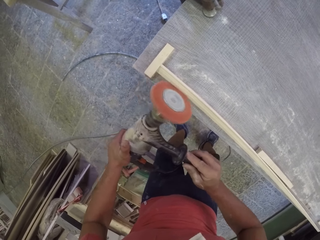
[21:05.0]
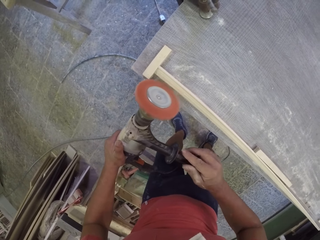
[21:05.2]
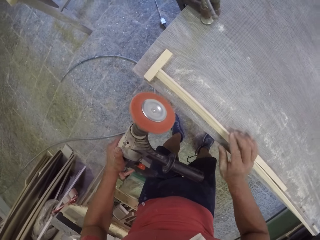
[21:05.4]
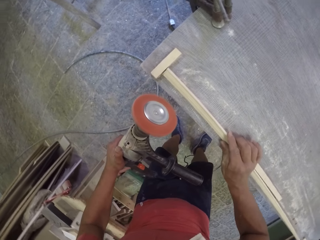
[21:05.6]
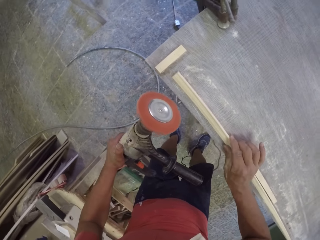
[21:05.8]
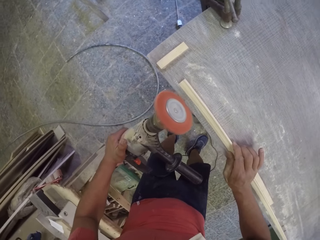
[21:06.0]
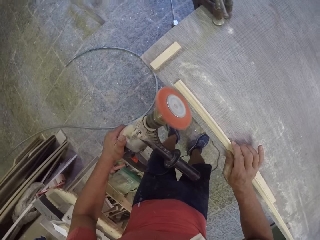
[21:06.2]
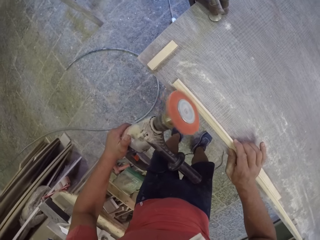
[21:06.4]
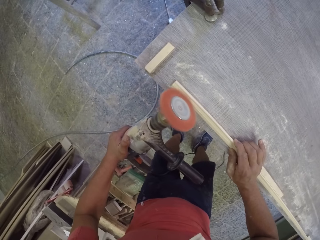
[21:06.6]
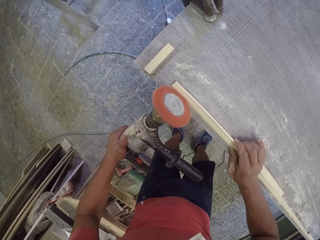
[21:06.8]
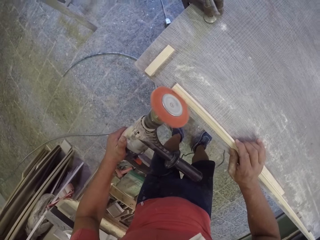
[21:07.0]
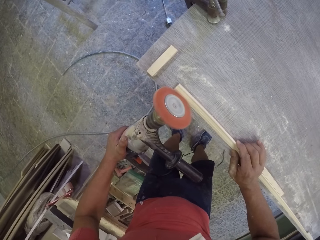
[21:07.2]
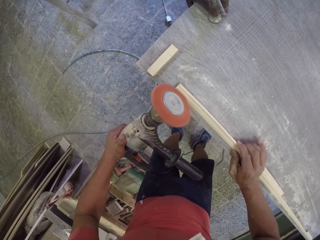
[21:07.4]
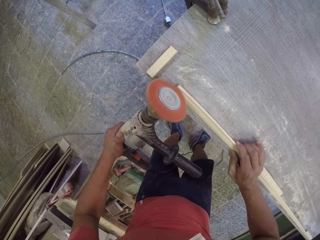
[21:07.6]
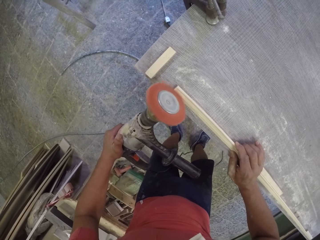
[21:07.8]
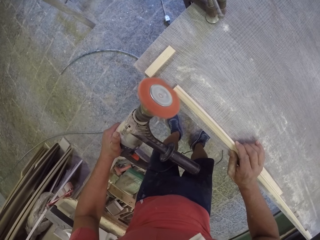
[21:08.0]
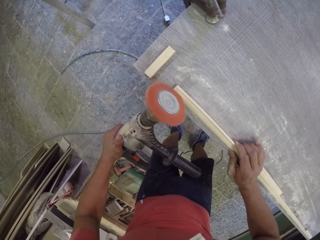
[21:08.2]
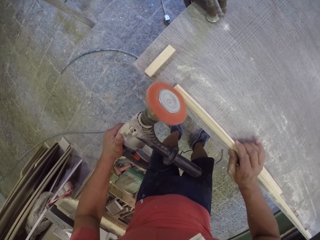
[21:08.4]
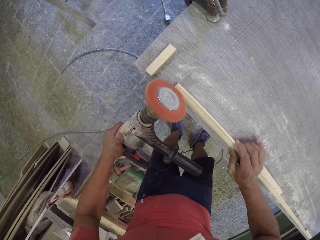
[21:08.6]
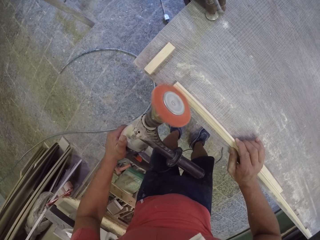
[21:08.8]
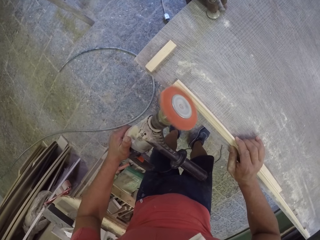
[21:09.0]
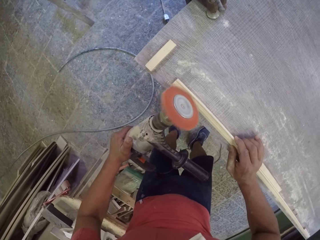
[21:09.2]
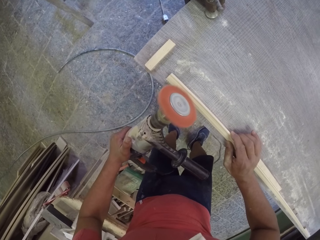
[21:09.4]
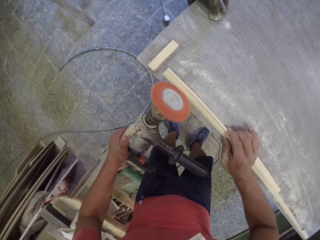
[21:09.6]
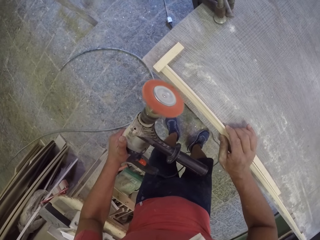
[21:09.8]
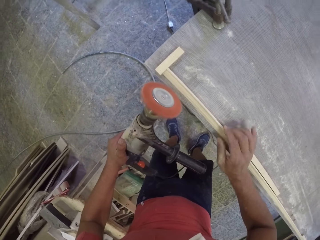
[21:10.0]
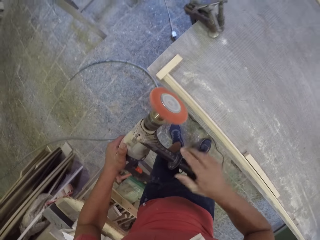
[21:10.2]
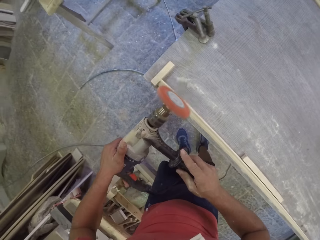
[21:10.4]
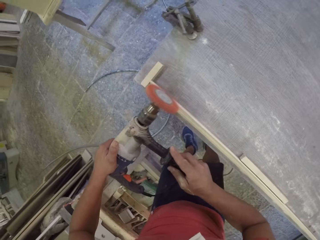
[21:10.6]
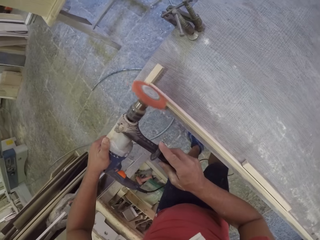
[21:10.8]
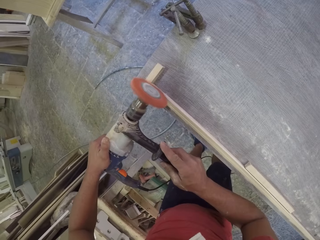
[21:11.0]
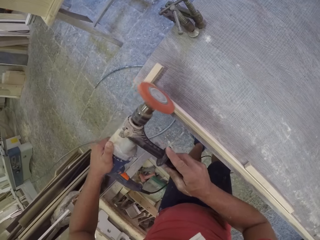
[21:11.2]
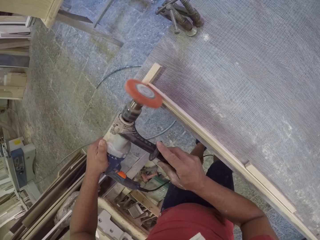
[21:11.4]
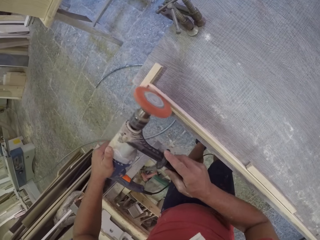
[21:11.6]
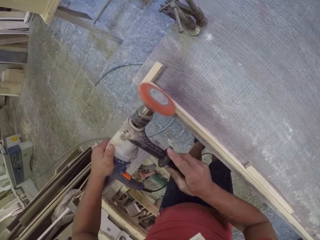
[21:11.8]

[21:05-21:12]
The camera wearer touches wood.

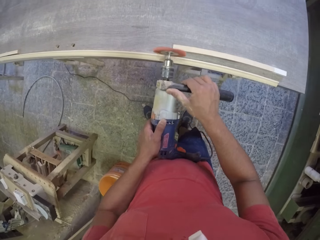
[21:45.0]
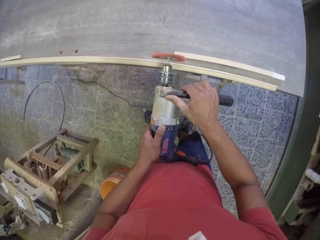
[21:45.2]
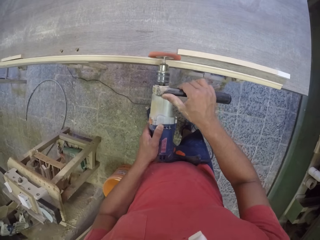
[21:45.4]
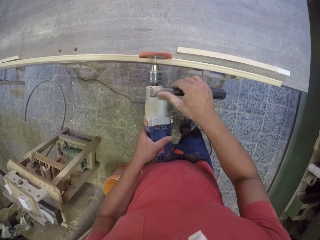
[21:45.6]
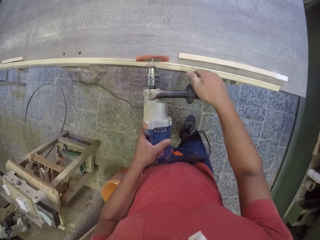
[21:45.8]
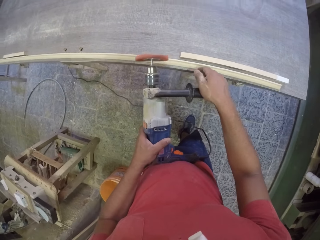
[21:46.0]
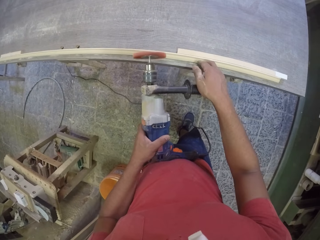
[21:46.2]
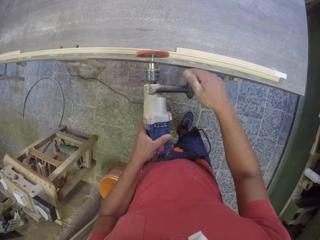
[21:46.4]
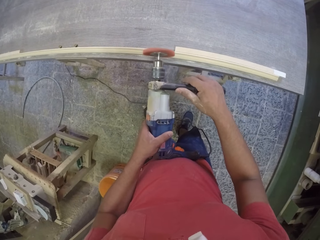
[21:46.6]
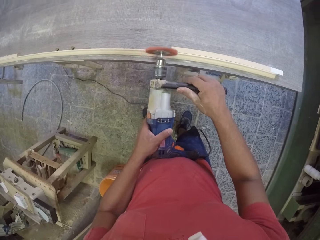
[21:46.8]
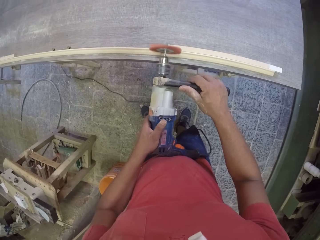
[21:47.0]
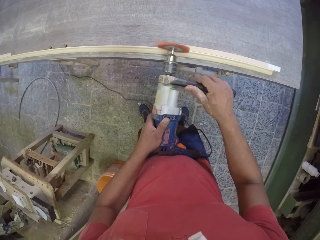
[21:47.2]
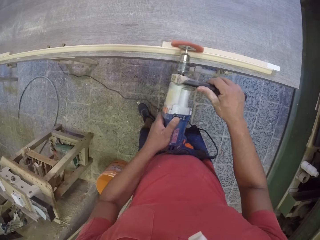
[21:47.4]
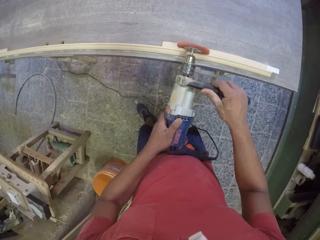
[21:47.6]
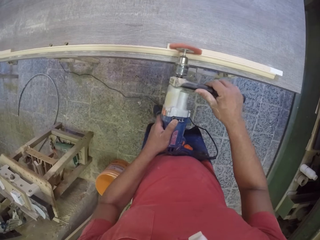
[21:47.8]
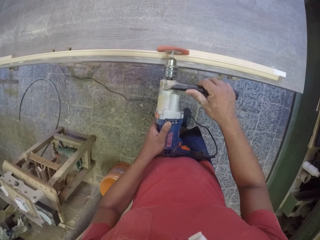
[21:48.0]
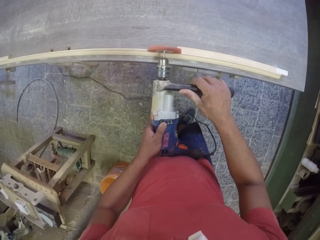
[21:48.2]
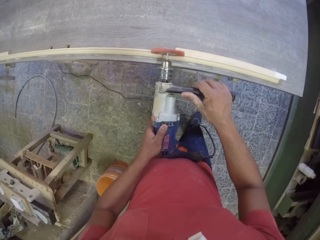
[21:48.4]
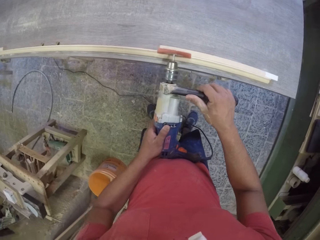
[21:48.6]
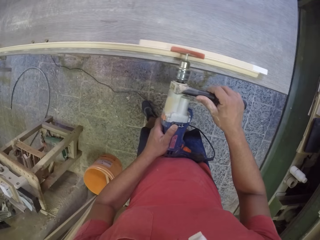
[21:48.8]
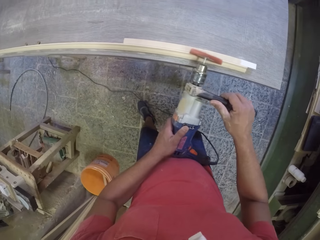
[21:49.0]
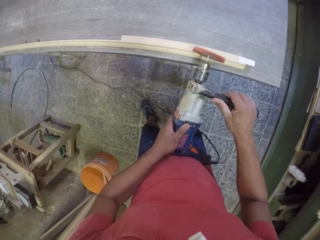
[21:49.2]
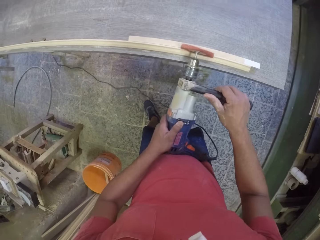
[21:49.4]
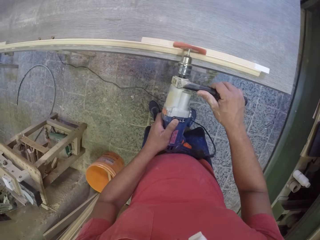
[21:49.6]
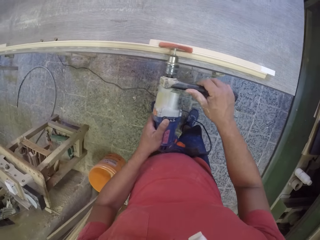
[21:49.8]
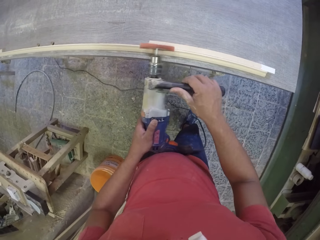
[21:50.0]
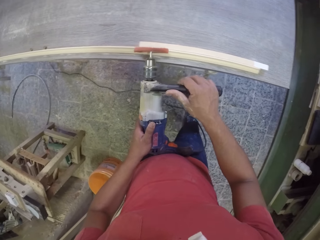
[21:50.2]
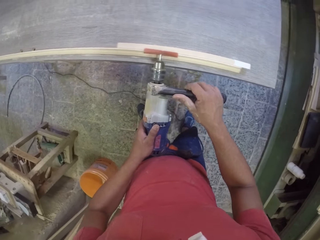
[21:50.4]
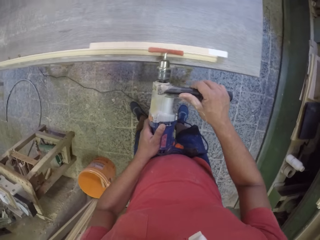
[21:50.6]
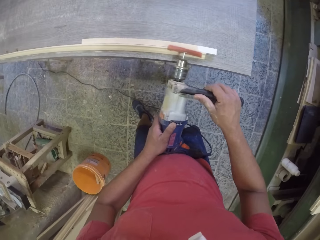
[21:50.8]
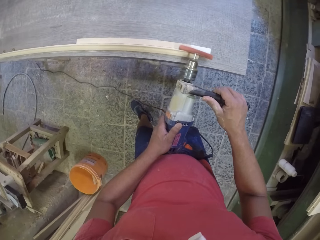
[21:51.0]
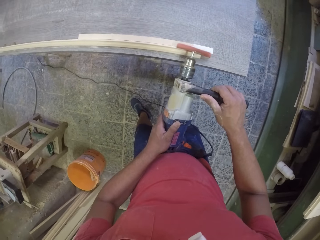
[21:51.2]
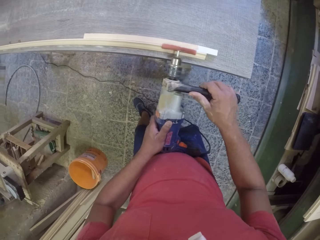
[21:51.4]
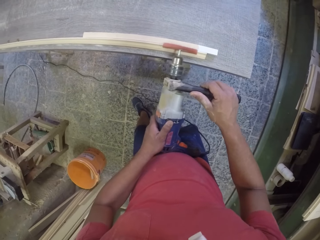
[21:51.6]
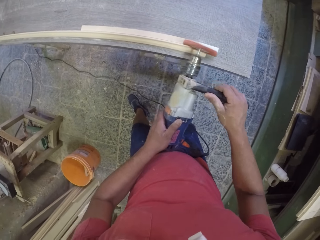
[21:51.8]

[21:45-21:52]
The camera wearer moves the wood. They soften the wood with the wood softener machine.

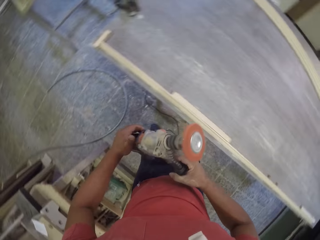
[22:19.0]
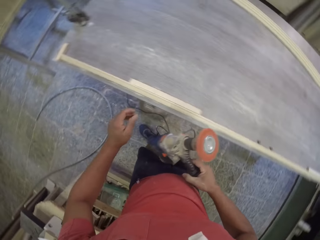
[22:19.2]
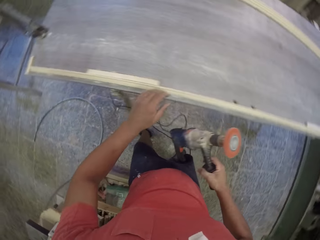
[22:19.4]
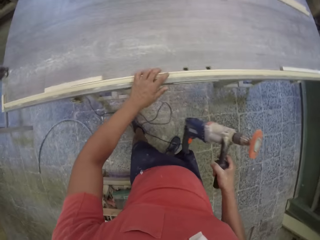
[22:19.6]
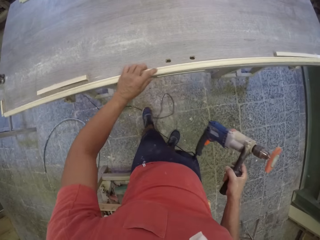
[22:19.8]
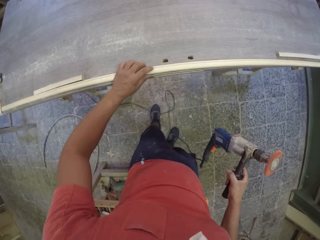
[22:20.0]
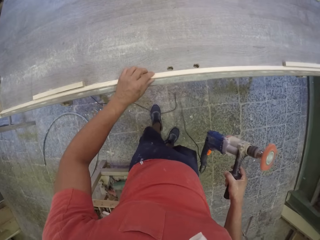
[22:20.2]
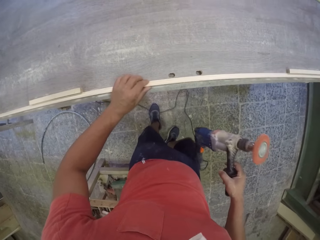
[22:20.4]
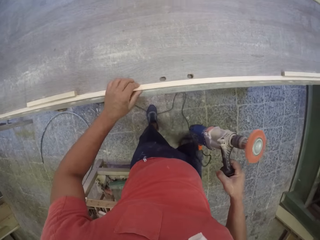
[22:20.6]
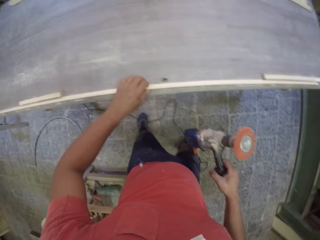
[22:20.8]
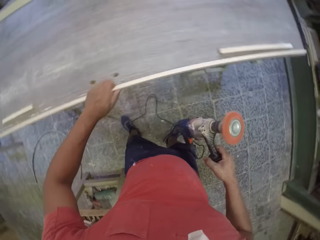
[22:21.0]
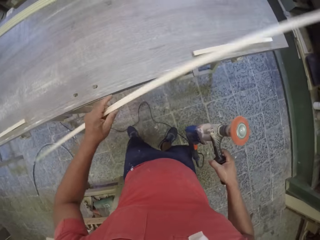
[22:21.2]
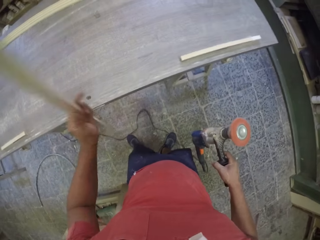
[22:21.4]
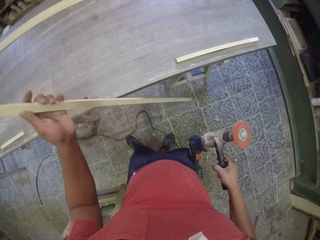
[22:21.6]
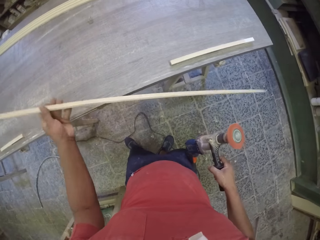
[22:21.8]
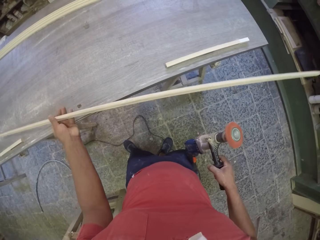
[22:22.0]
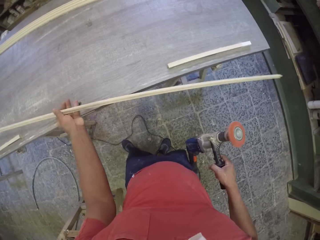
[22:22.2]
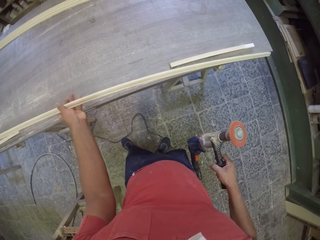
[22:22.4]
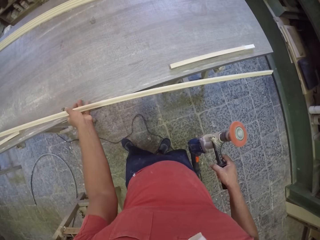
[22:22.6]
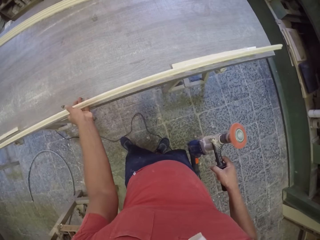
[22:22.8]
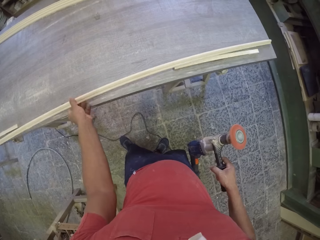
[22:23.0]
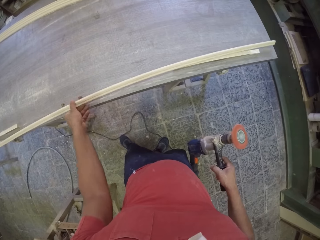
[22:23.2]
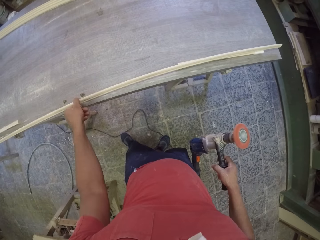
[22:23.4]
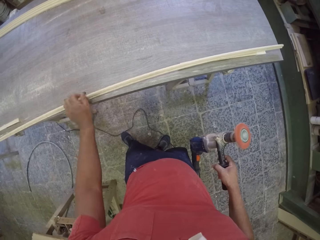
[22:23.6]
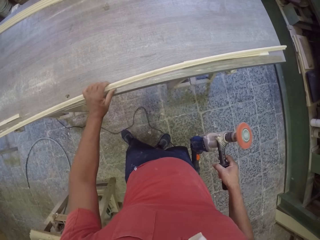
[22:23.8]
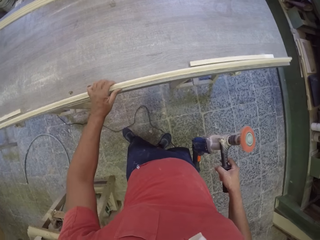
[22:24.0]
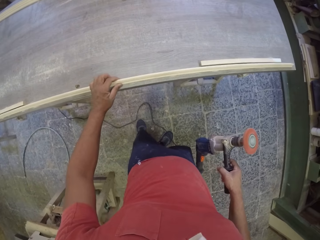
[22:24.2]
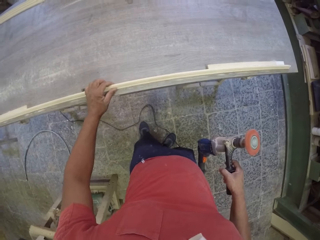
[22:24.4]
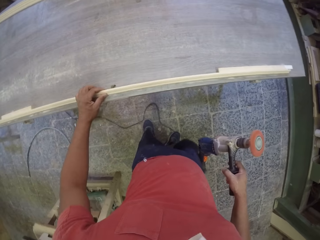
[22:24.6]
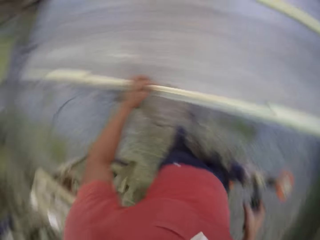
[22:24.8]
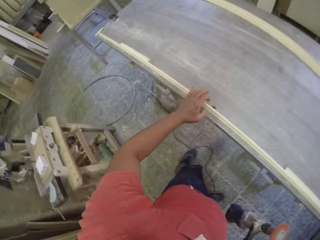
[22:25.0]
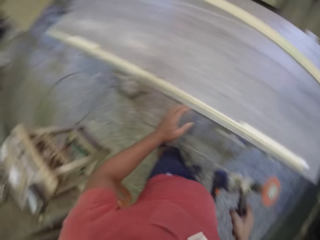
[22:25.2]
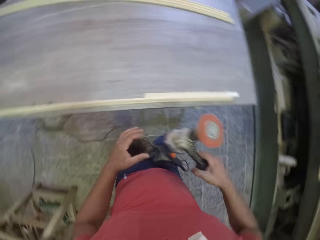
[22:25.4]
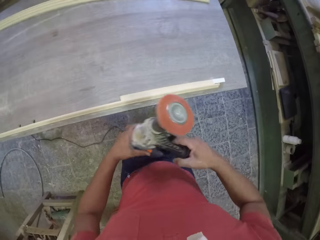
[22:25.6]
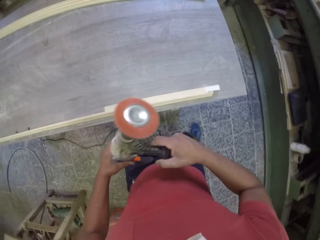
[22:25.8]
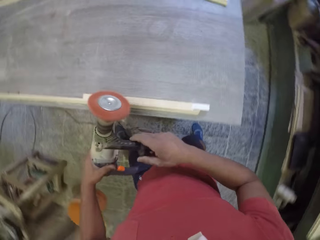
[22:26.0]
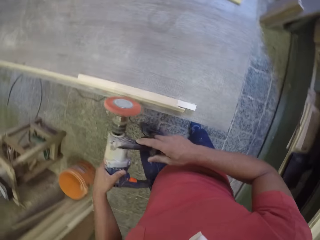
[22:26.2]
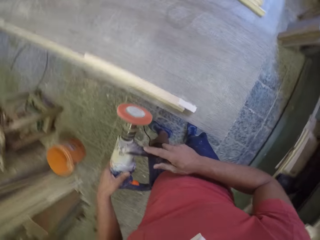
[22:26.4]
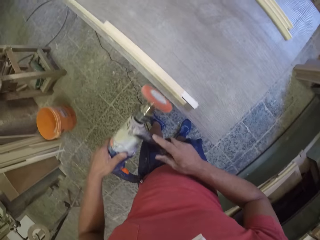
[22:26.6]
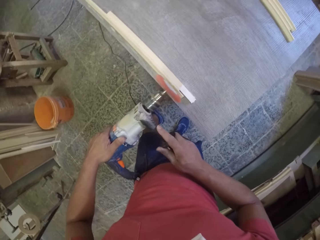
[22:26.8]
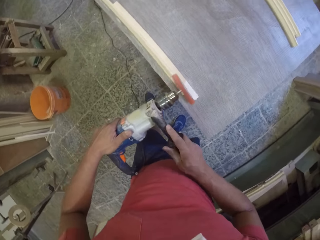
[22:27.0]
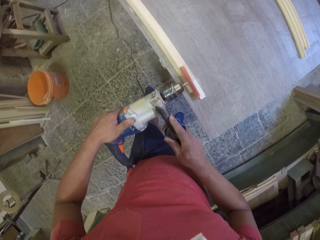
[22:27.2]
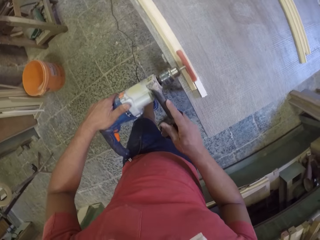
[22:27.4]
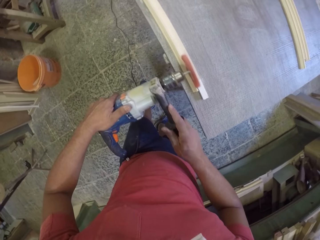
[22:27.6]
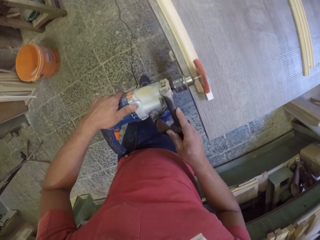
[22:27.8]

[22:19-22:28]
The camera wearer touches the wood on the table. They turn the wood on the table. They soften the wood with the wood softener machine. They touch something.
